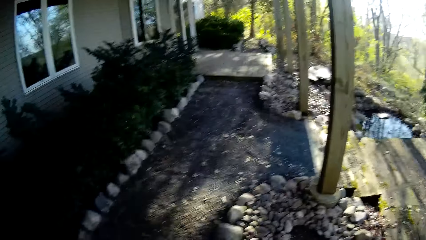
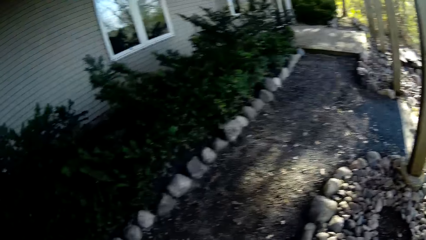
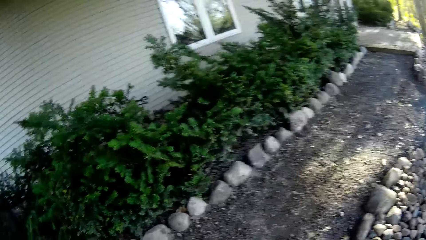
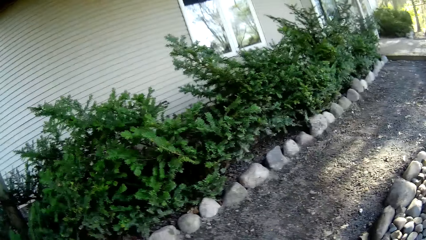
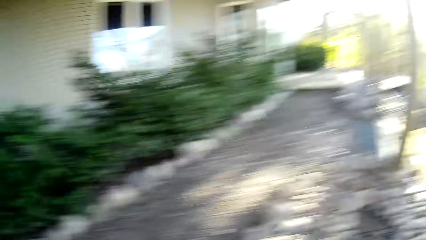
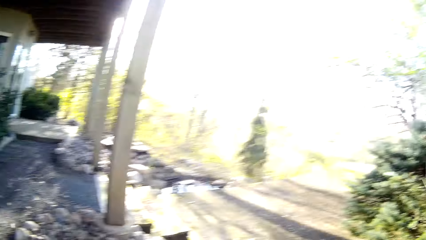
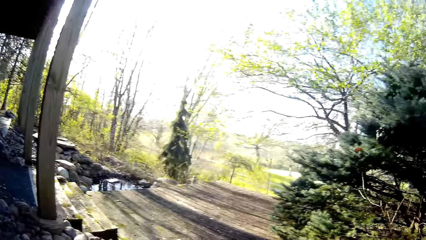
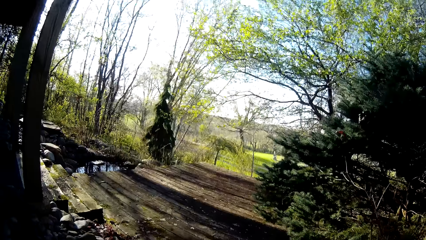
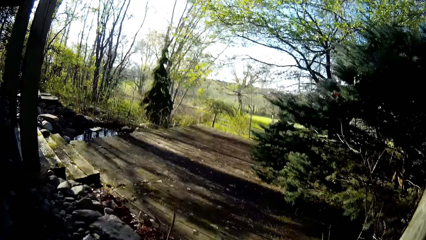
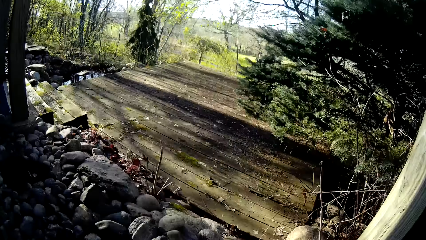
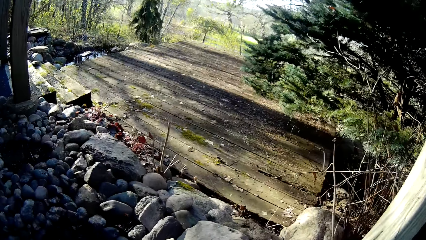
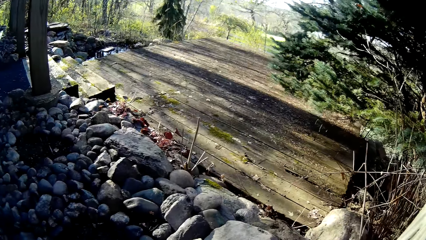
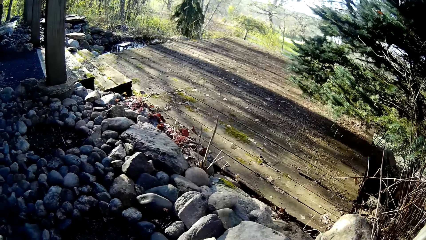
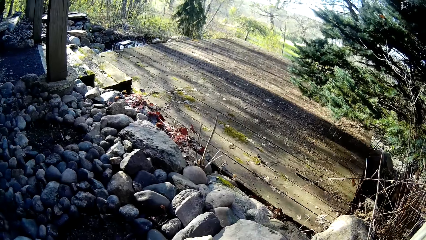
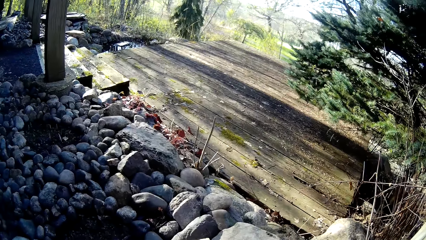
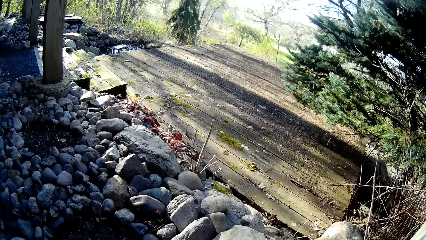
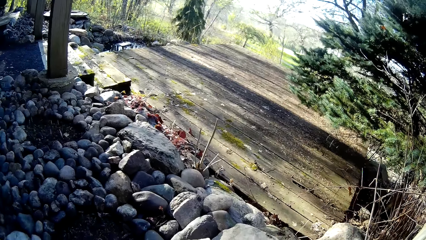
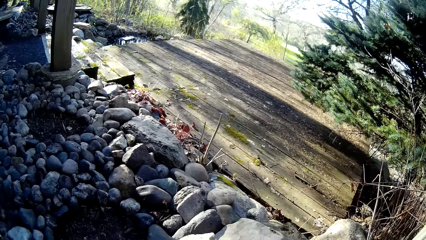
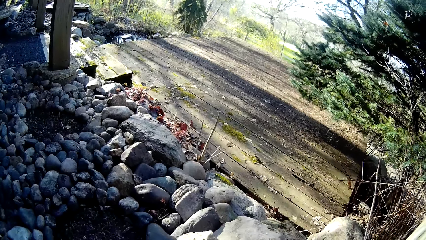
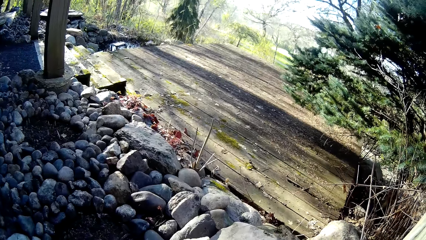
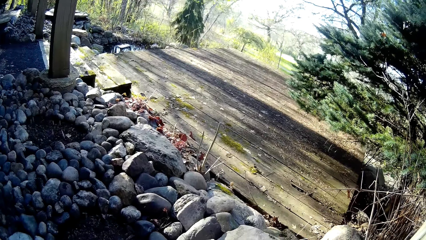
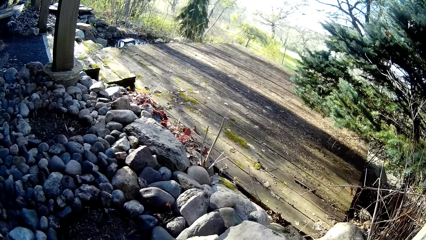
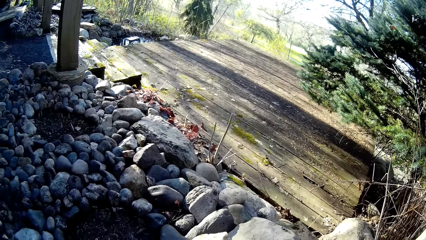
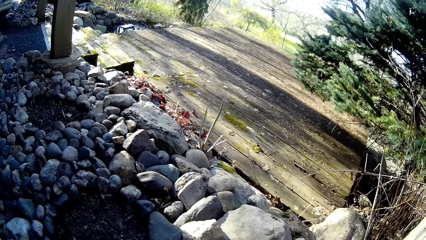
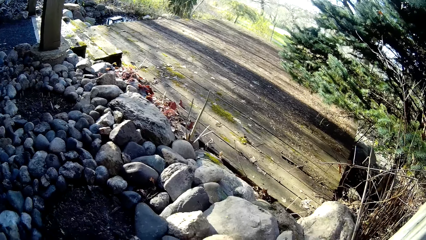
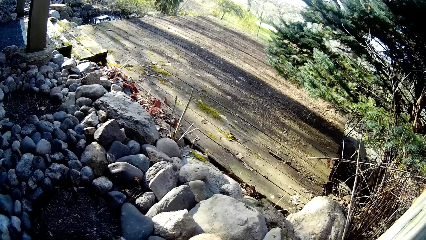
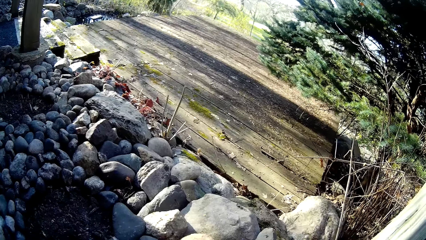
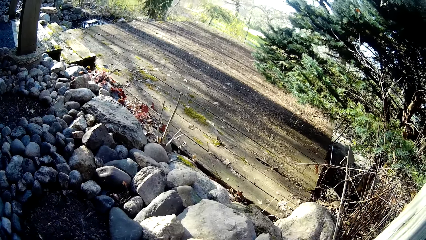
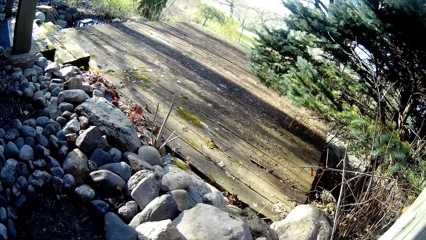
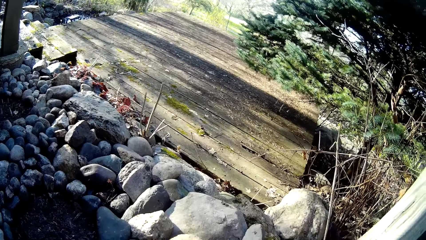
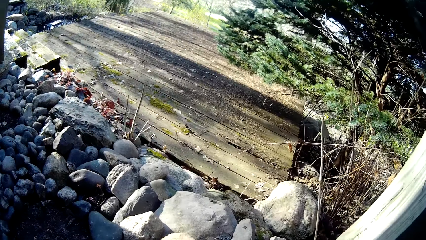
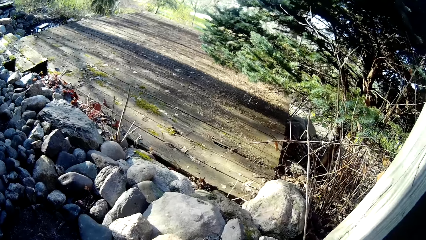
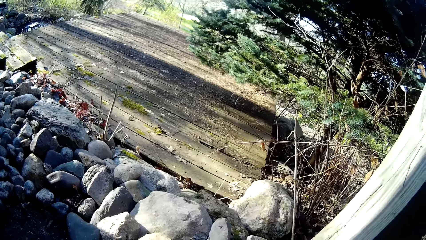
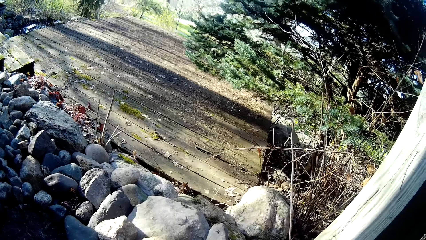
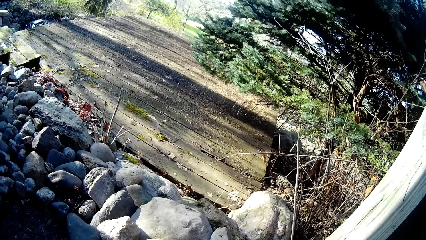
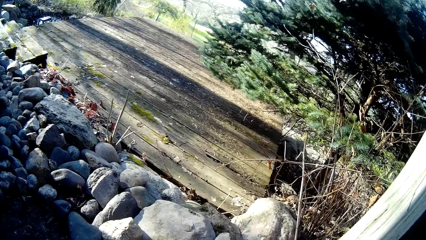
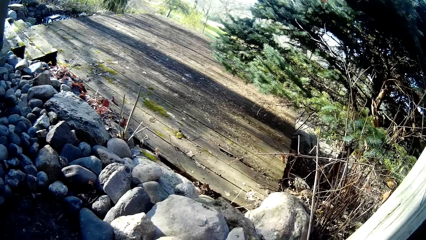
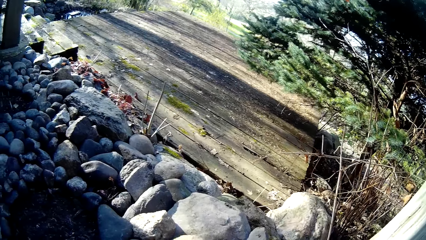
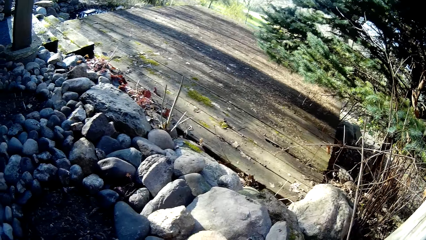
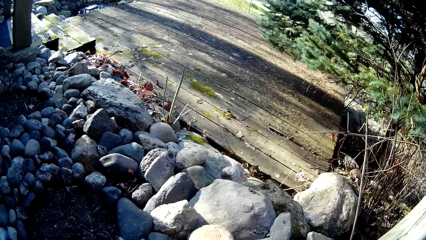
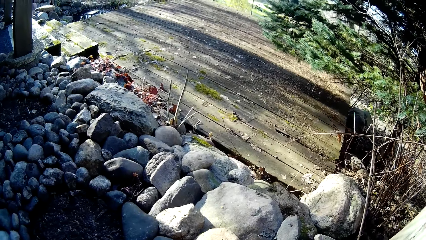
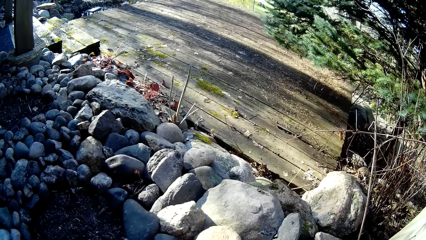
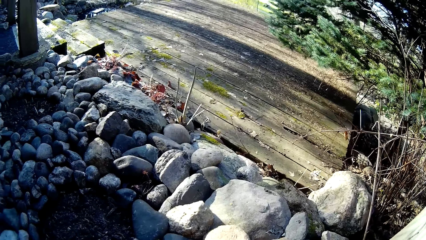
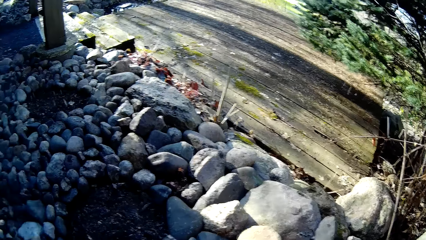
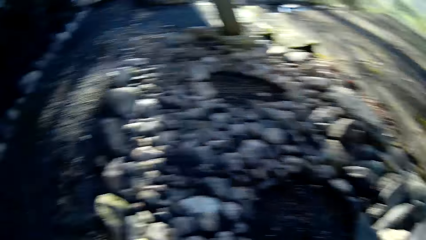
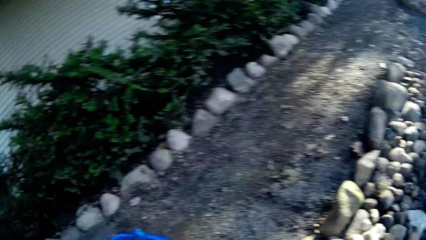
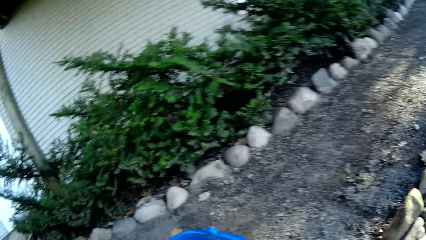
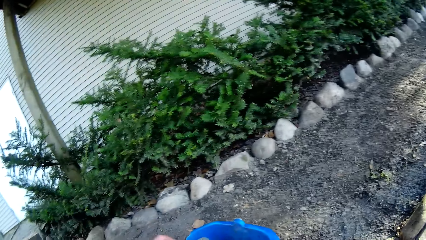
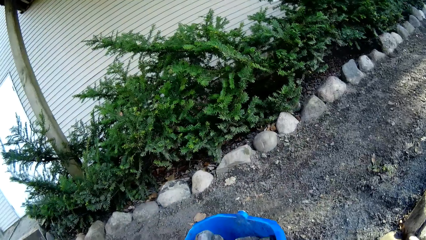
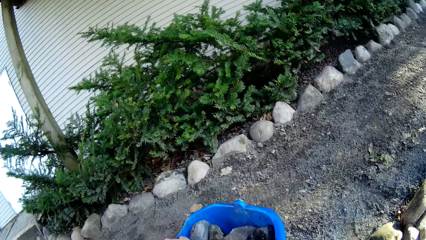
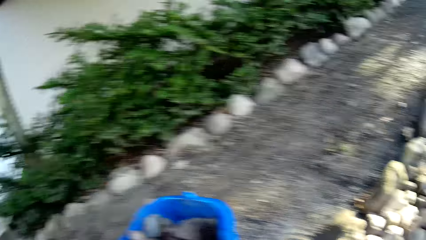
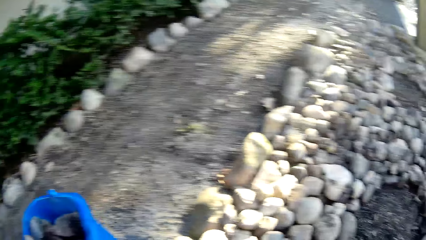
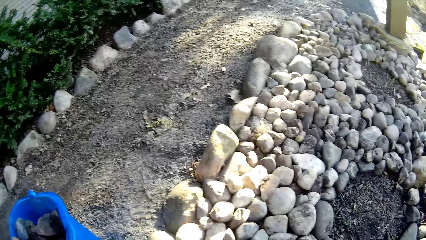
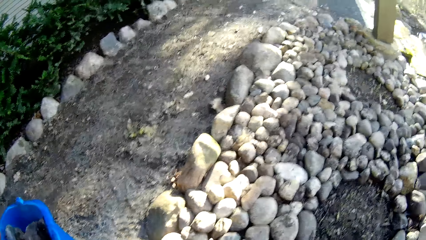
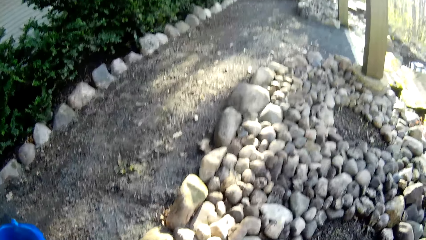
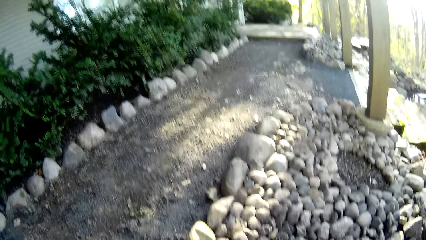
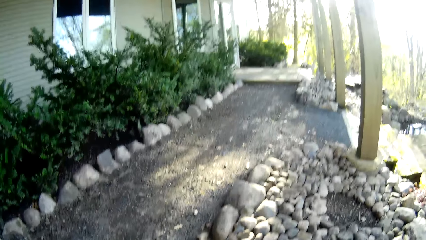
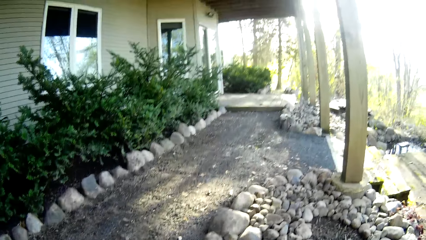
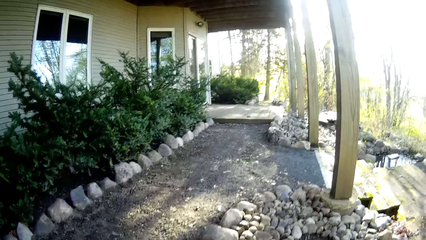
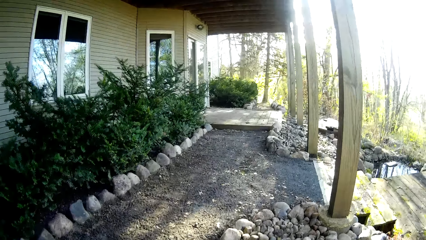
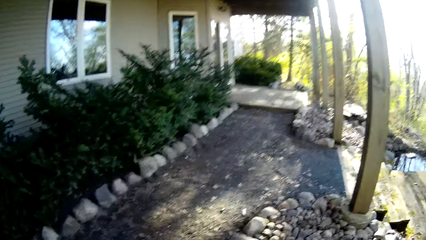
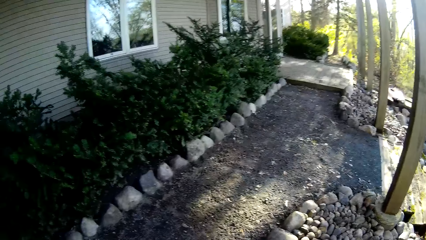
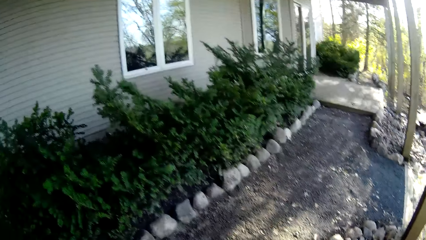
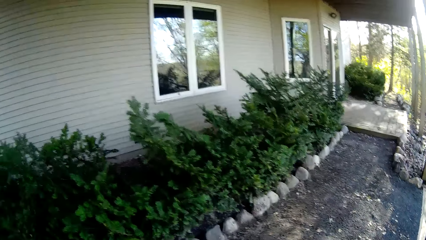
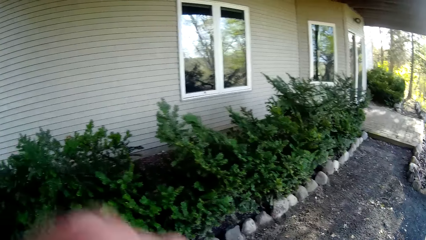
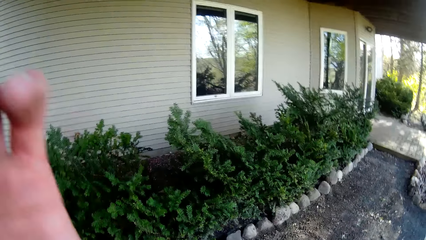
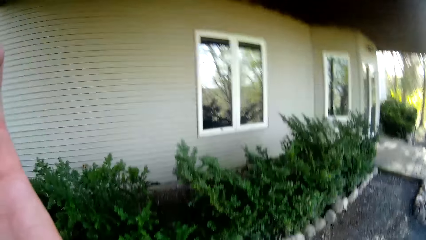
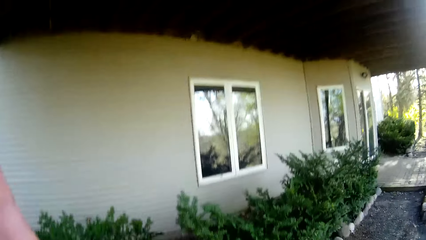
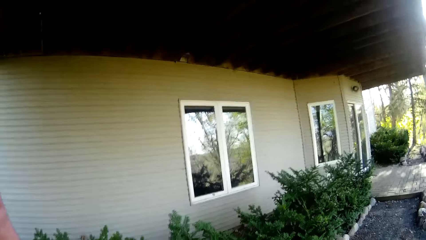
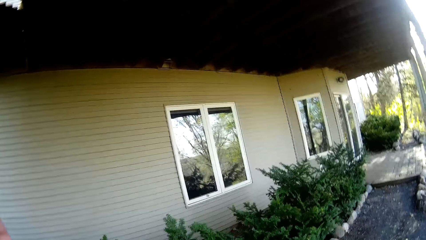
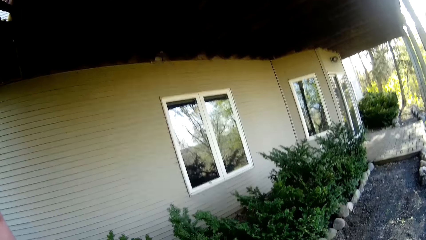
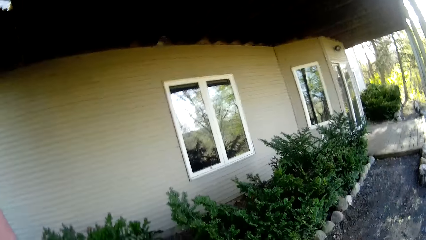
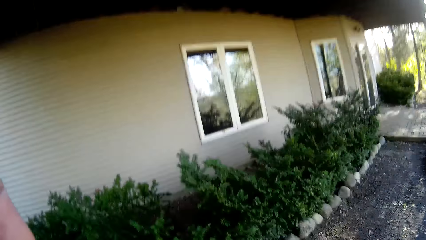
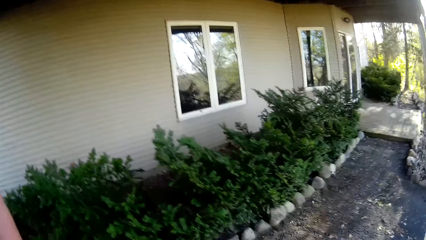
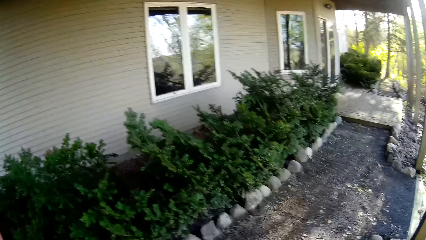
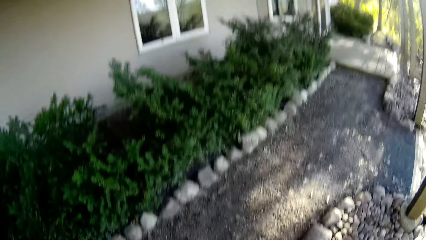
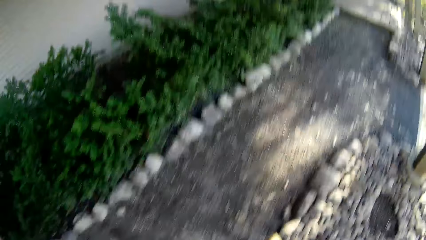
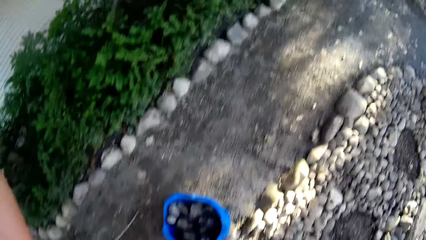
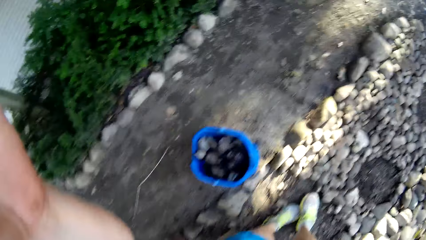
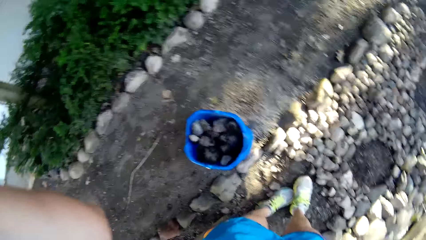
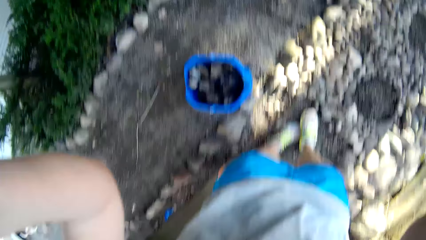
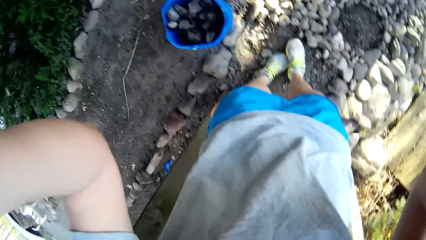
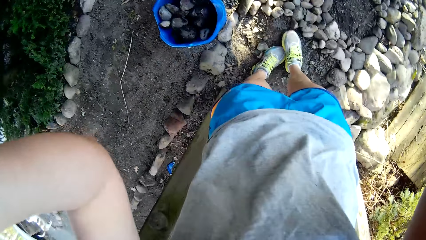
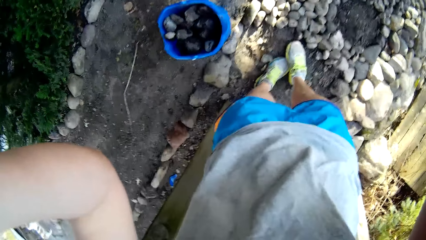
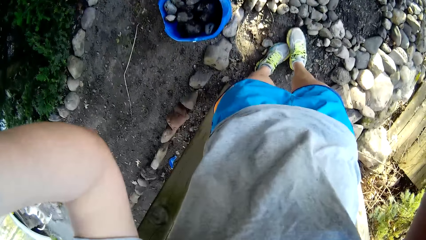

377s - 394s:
The camera wearer moves around. She touches the camera with her left hand. She lifts a hand. She moves around and does something.
